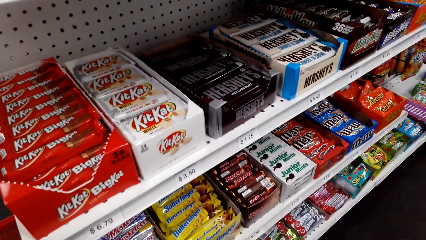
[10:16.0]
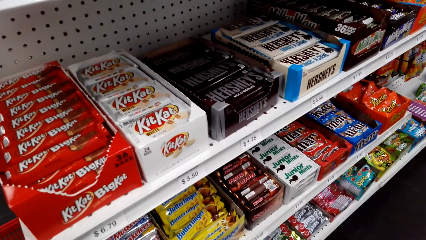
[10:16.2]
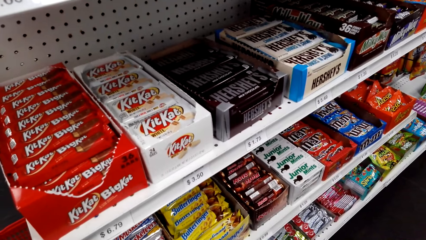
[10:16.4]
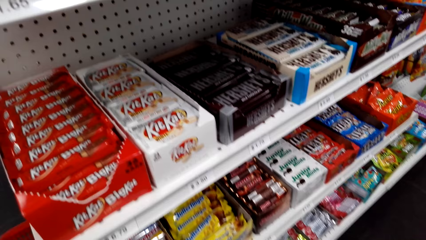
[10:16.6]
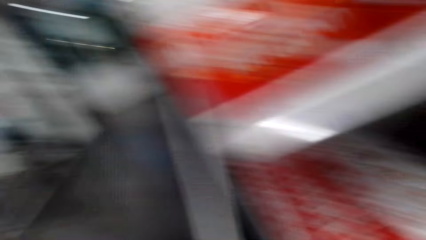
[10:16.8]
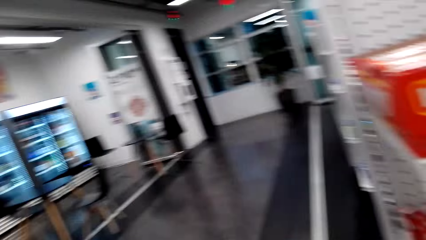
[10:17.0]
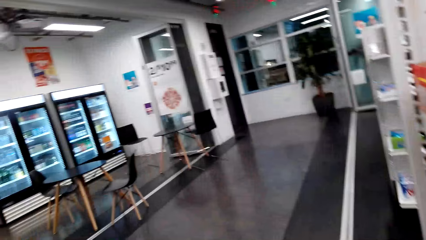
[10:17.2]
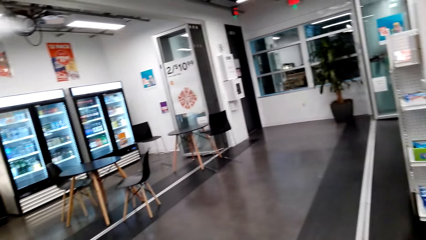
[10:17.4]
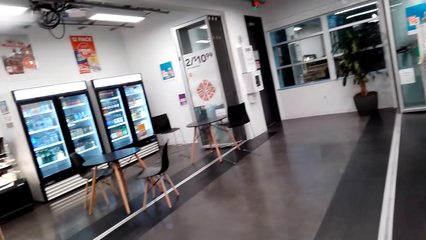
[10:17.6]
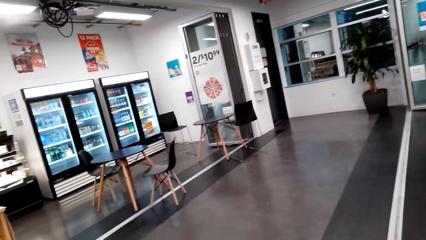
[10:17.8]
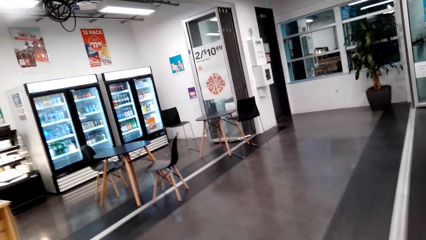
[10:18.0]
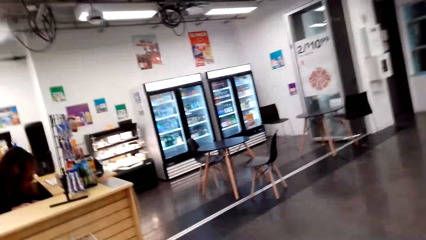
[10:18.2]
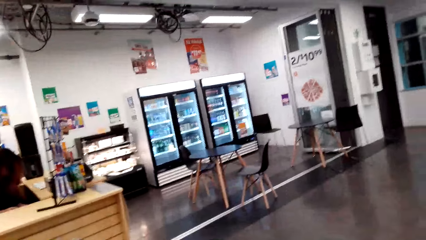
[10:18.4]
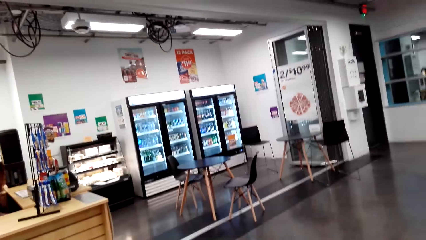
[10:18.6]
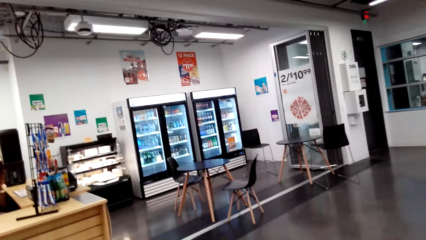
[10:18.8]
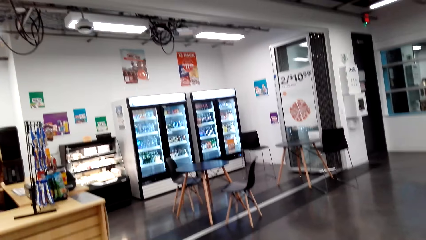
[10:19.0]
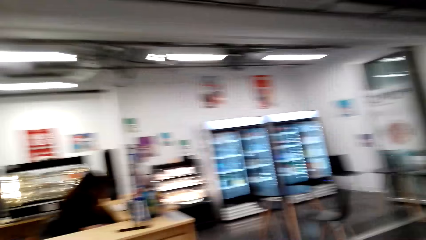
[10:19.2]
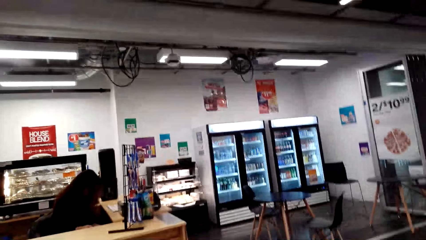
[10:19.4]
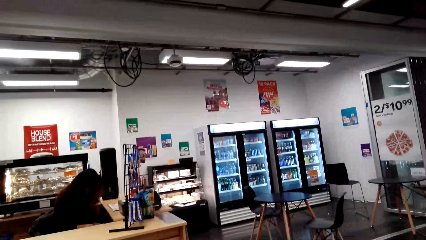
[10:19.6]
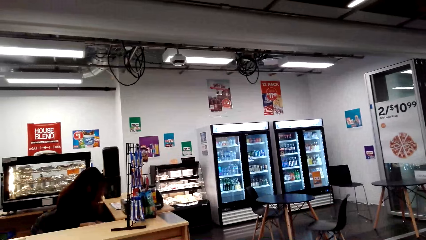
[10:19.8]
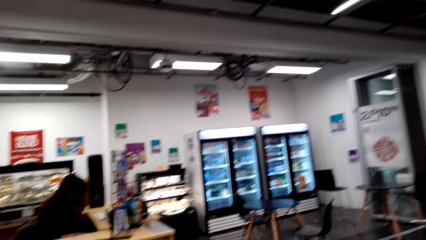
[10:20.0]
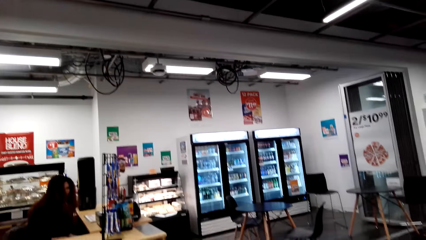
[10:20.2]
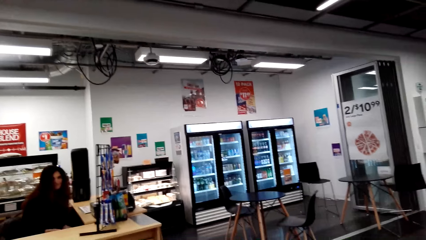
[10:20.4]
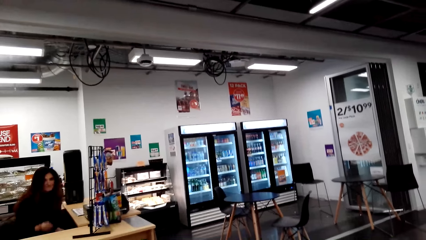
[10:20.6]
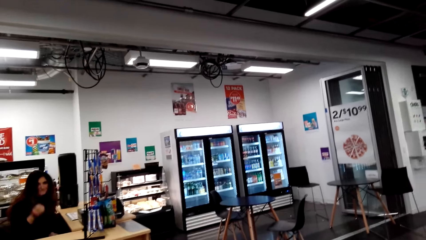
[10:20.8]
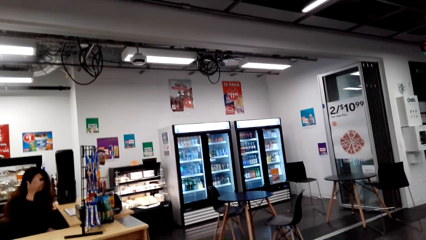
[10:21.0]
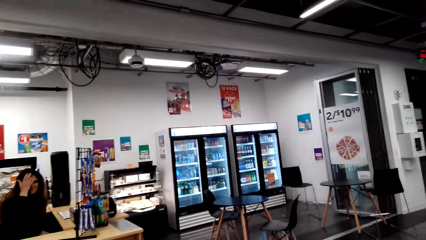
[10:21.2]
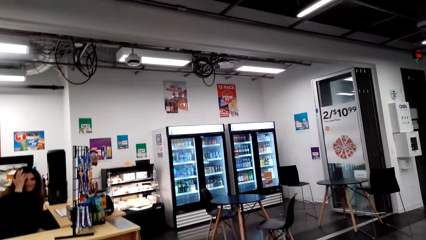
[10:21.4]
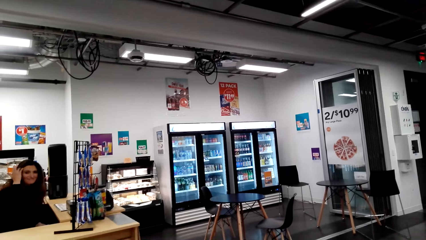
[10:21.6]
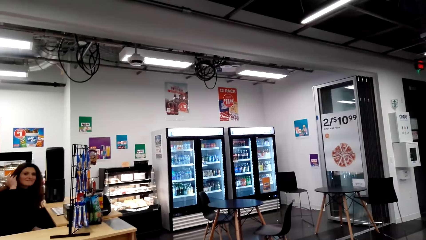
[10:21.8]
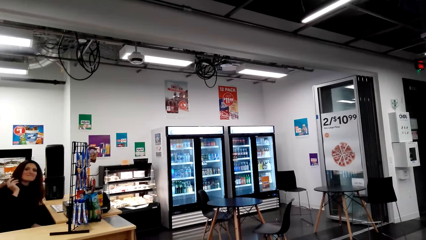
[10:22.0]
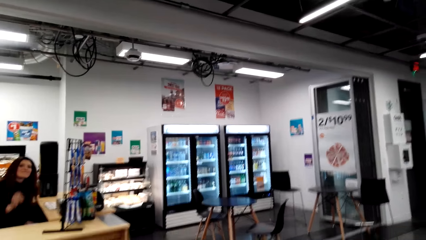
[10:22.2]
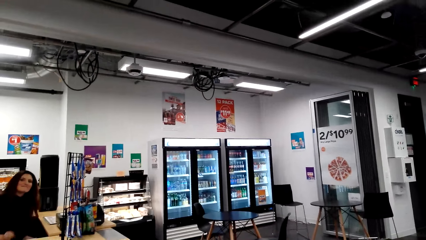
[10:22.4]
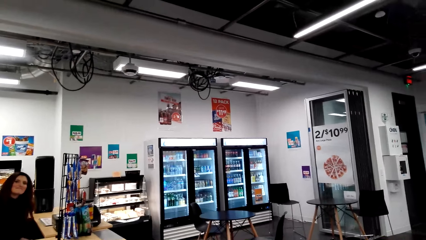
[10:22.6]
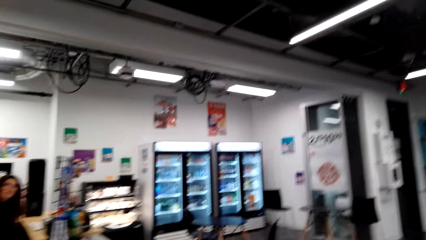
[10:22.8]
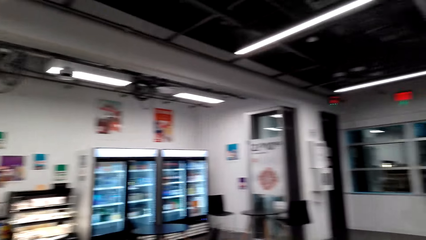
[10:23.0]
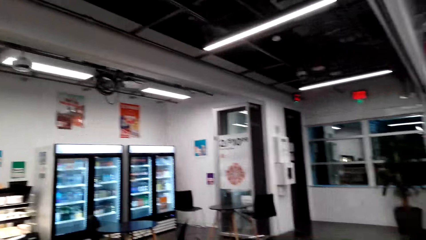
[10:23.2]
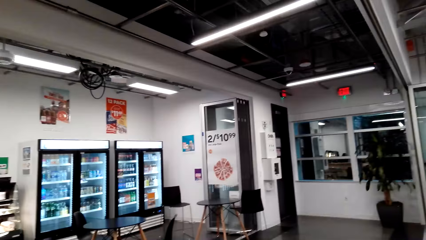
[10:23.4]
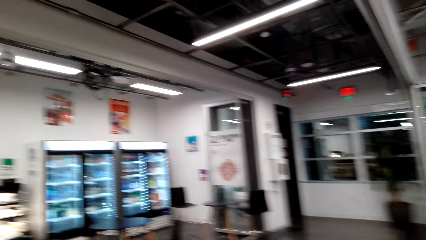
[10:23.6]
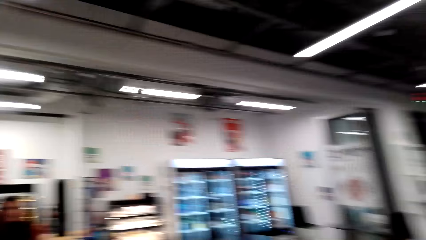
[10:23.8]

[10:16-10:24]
A person talks to the camera wearer. The camera wearer talks to the person. Another person looks at the camera wearer and touches hair. The camera wearer talks to the first person and laughs.

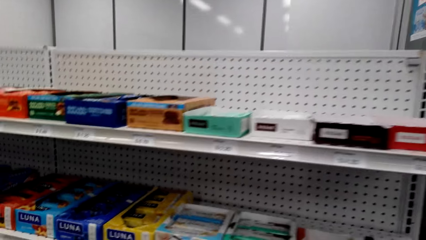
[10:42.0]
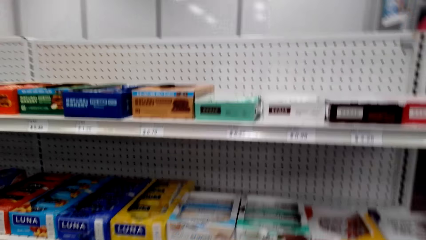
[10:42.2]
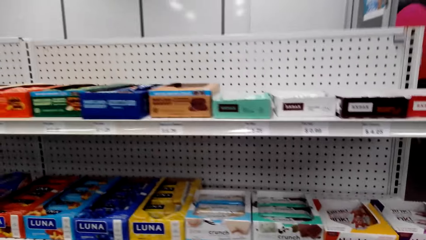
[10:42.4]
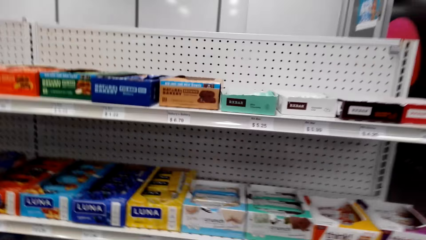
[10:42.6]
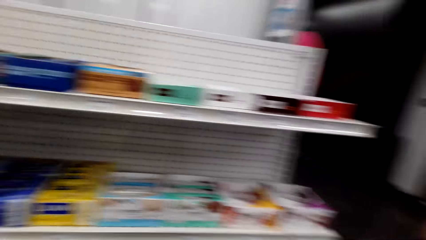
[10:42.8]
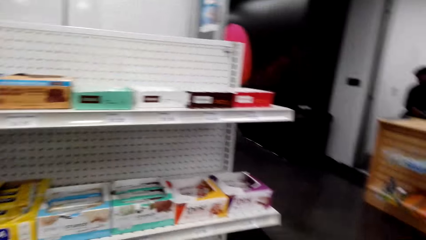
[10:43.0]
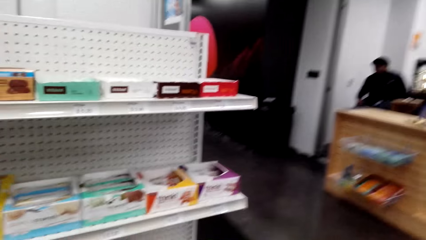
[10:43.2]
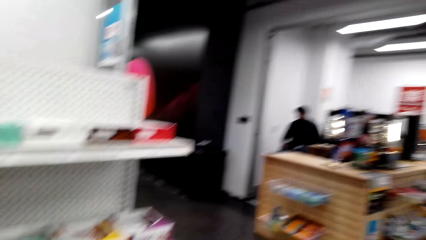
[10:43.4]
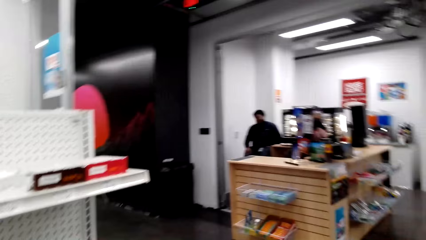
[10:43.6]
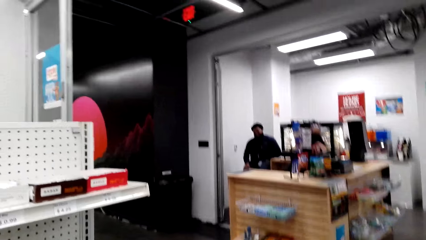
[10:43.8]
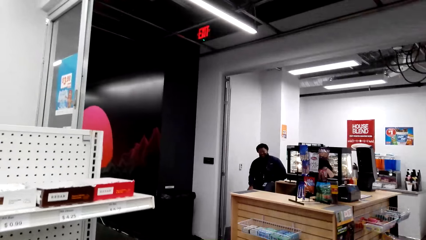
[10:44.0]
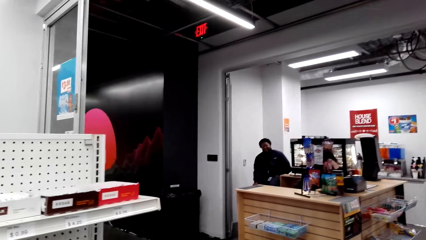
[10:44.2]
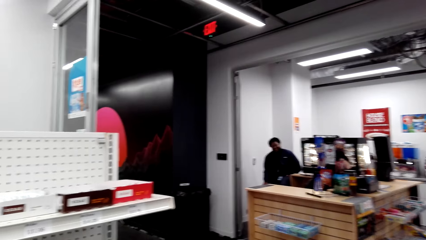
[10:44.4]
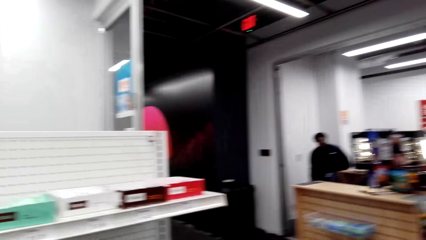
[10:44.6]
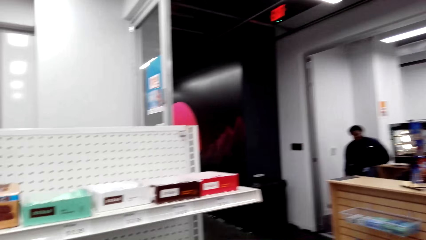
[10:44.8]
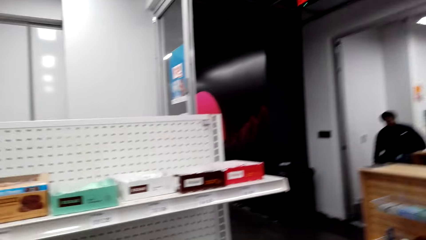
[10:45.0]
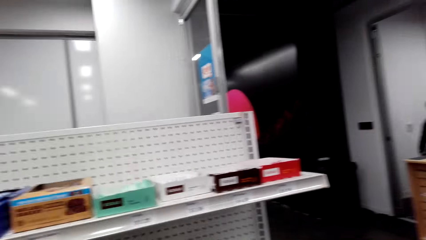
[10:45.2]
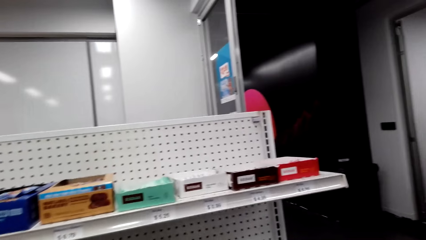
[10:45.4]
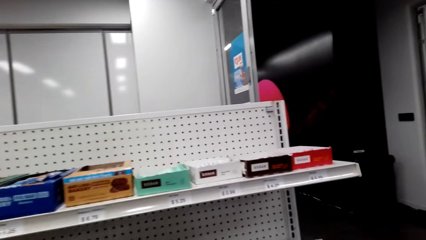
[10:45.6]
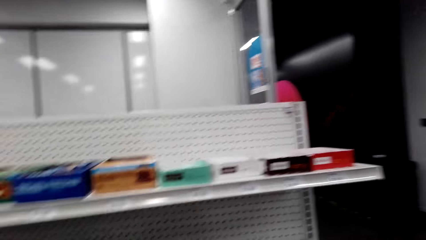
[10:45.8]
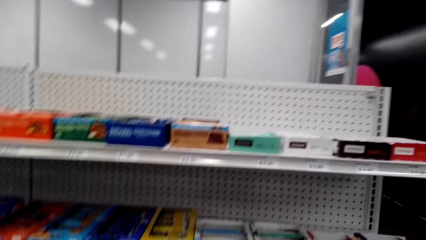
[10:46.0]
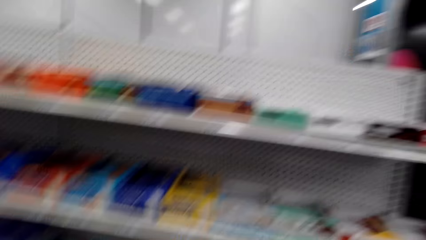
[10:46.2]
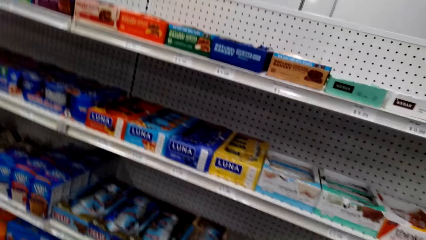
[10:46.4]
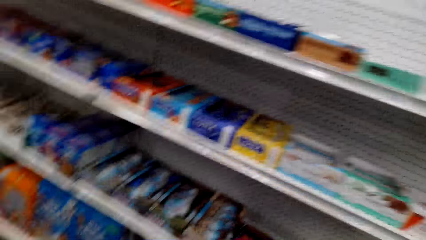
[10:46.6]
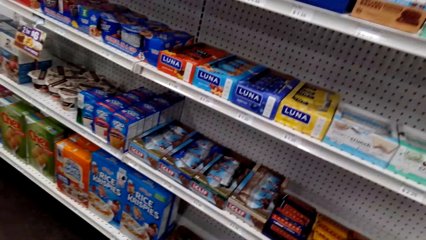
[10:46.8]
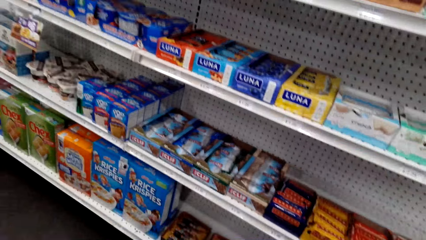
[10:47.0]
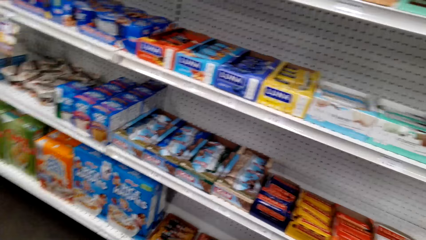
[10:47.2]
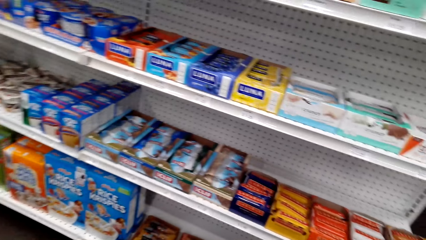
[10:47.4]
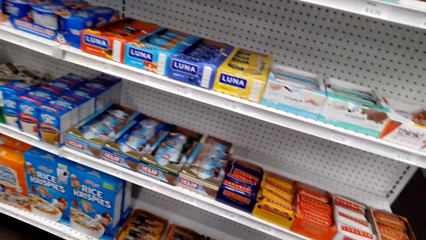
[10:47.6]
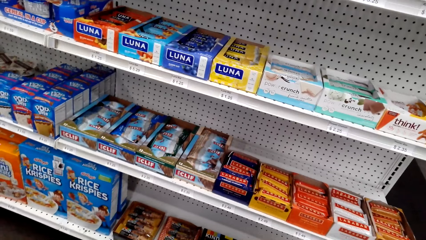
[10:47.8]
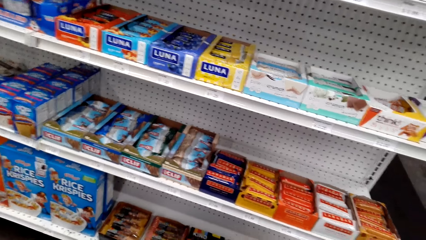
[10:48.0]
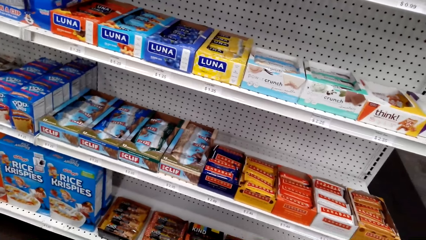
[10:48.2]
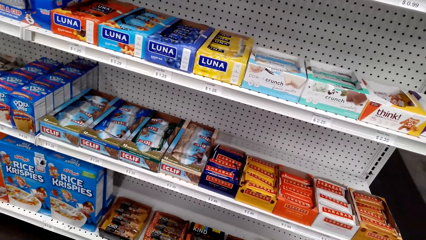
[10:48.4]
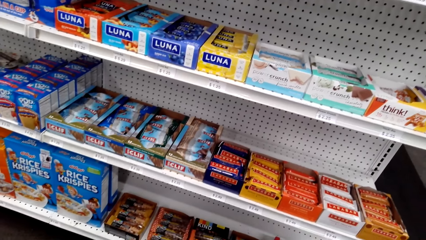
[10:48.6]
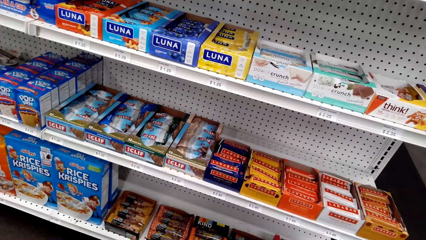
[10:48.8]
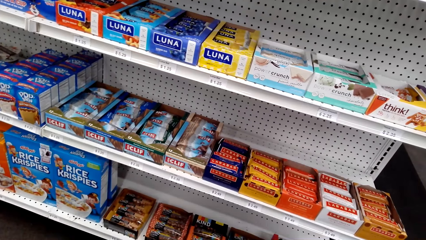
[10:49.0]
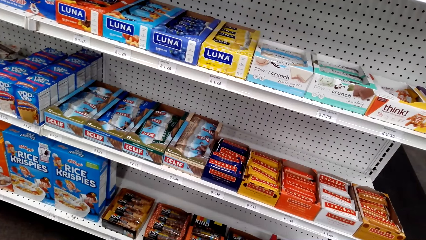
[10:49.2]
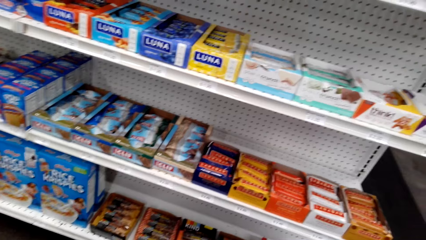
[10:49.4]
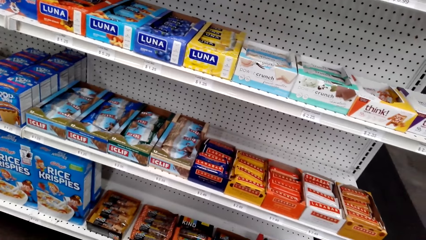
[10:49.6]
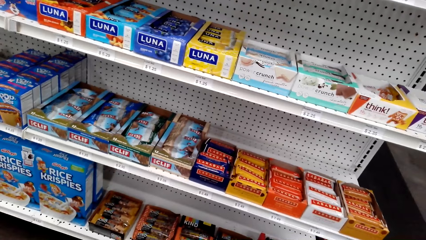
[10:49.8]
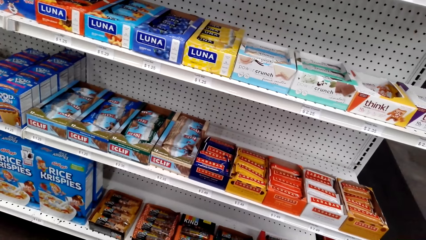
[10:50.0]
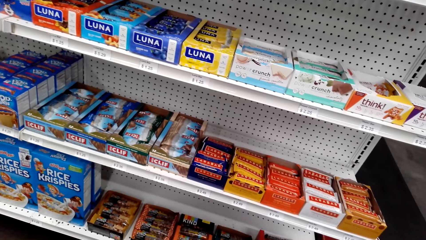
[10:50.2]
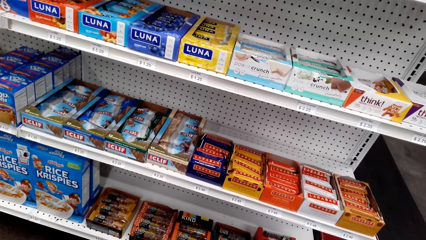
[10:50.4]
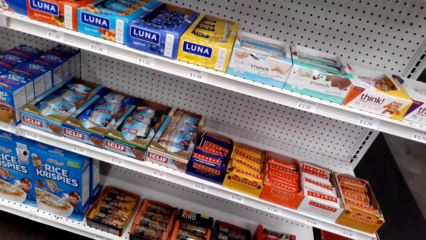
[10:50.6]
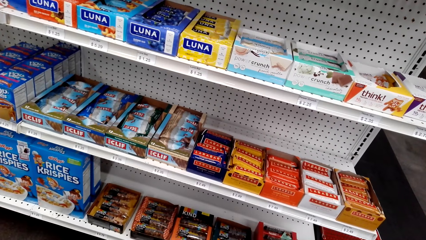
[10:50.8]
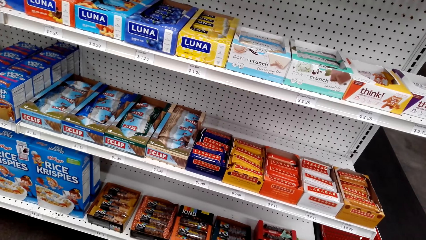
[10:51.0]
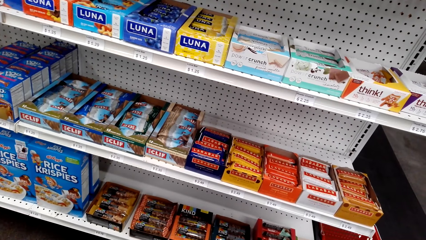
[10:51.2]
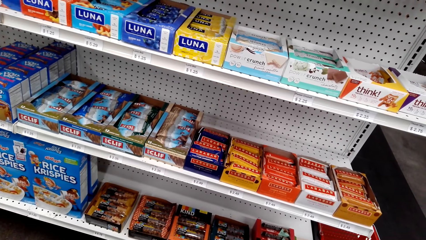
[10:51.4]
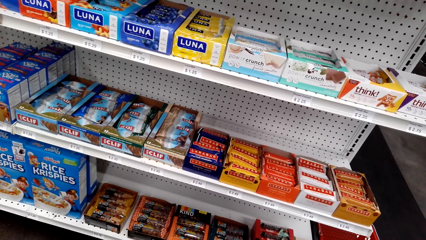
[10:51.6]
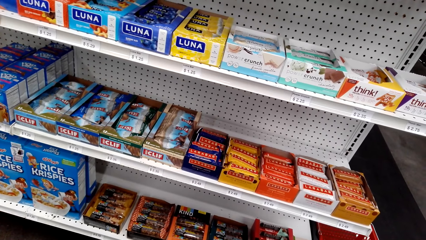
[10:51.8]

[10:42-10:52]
A person looks at the camera wearer. The camera wearer talks to the person and laughs. They talk to the person.
